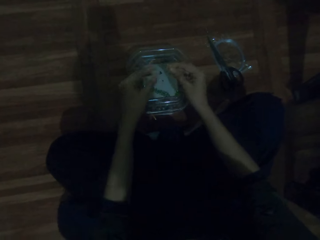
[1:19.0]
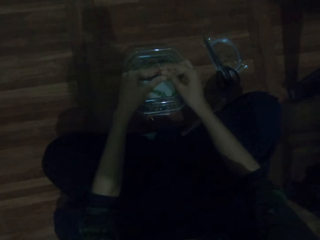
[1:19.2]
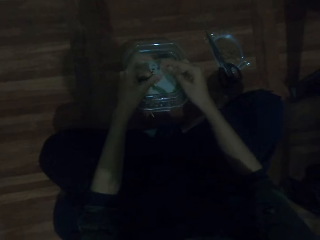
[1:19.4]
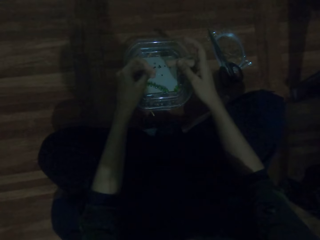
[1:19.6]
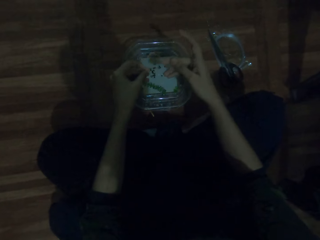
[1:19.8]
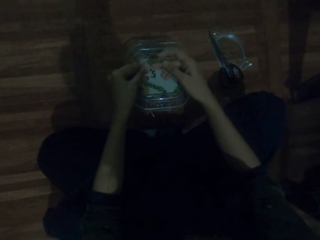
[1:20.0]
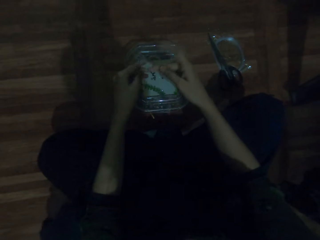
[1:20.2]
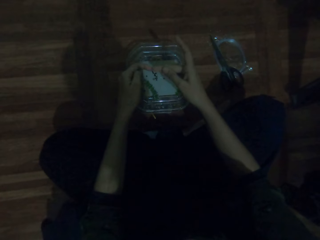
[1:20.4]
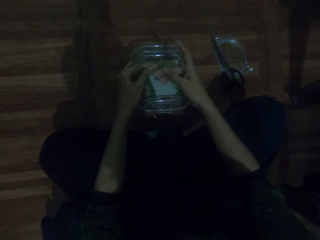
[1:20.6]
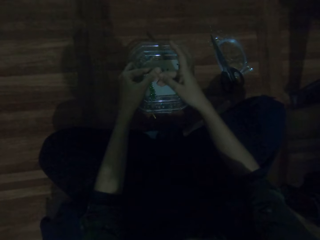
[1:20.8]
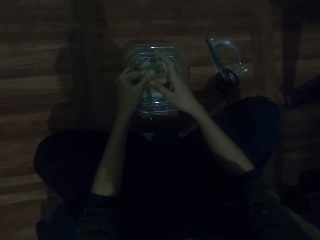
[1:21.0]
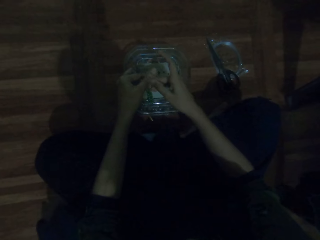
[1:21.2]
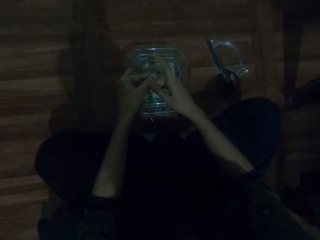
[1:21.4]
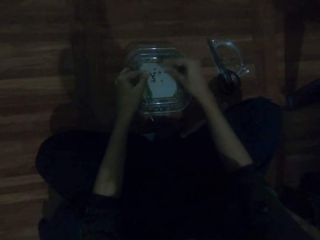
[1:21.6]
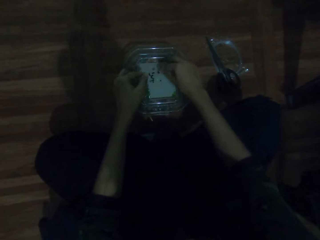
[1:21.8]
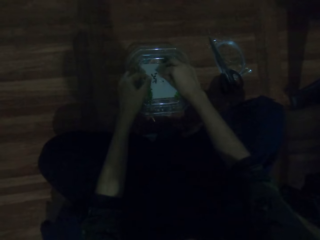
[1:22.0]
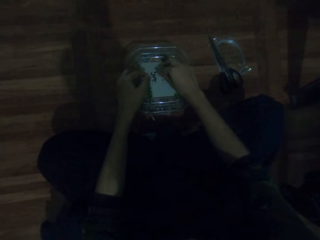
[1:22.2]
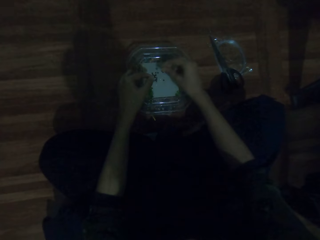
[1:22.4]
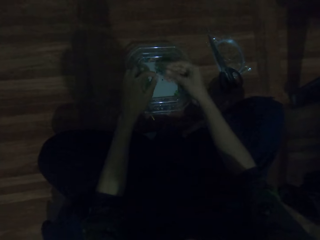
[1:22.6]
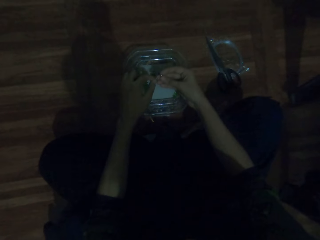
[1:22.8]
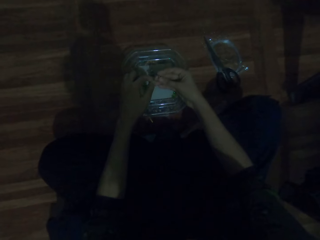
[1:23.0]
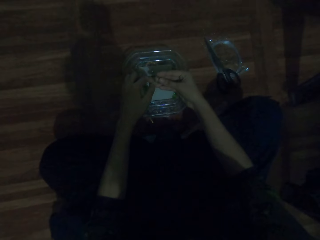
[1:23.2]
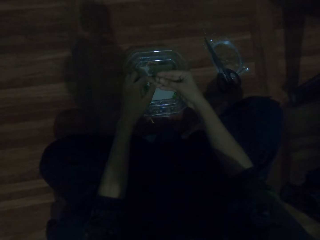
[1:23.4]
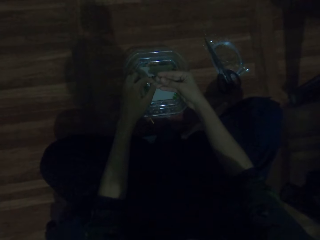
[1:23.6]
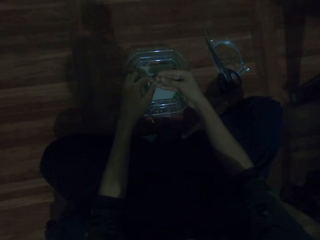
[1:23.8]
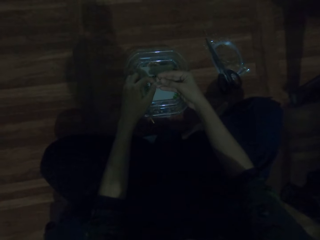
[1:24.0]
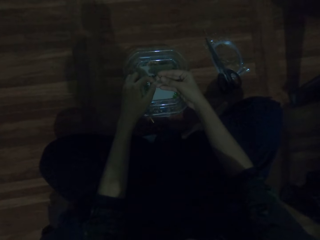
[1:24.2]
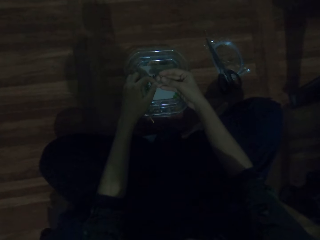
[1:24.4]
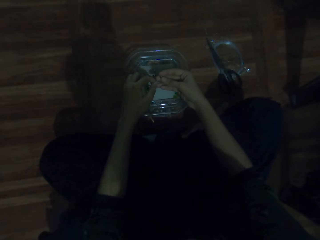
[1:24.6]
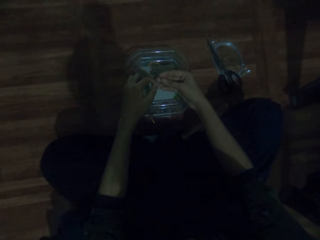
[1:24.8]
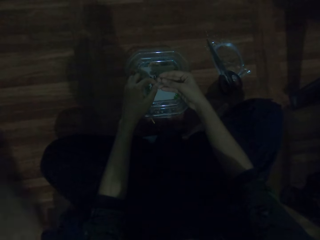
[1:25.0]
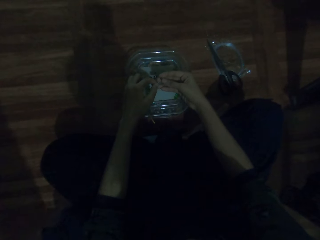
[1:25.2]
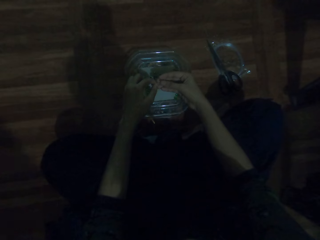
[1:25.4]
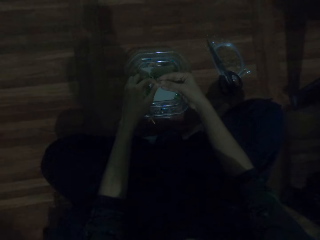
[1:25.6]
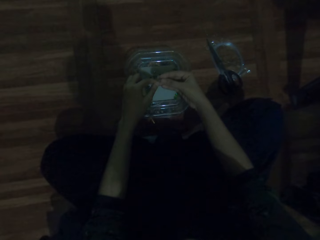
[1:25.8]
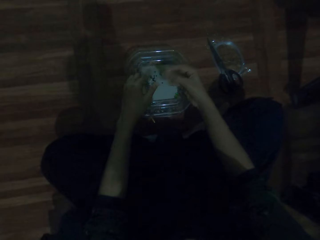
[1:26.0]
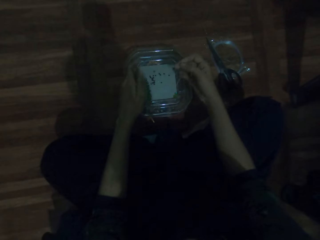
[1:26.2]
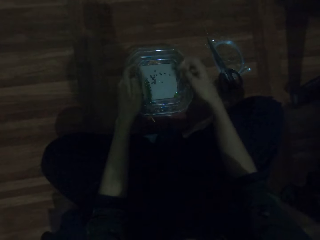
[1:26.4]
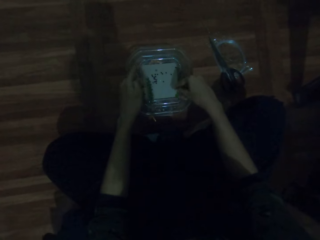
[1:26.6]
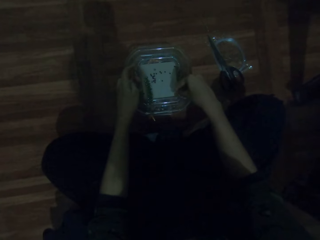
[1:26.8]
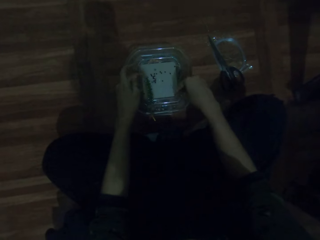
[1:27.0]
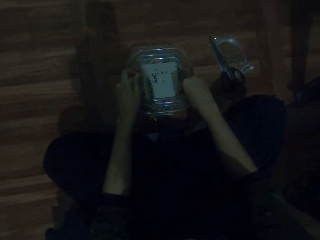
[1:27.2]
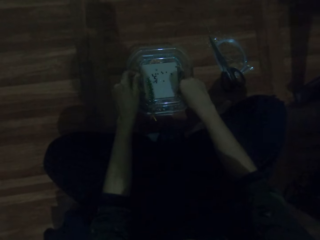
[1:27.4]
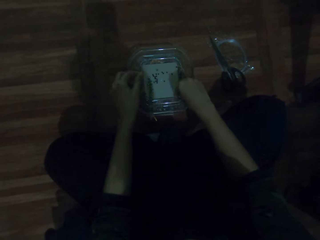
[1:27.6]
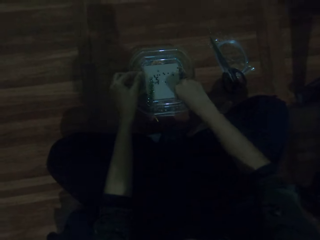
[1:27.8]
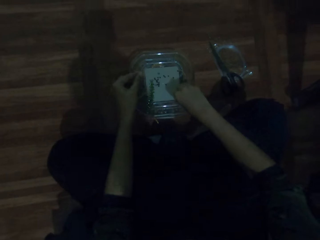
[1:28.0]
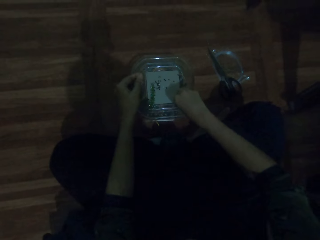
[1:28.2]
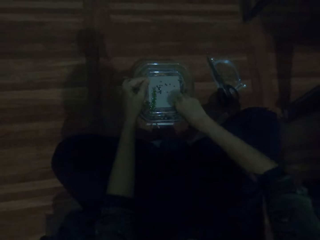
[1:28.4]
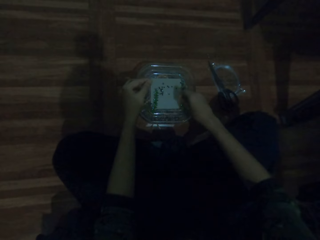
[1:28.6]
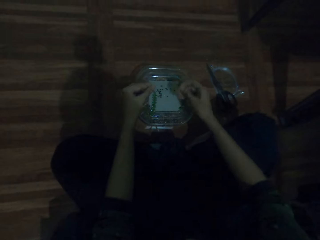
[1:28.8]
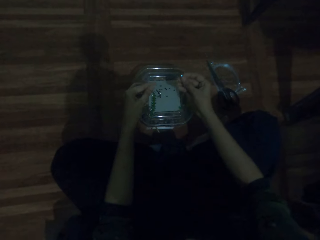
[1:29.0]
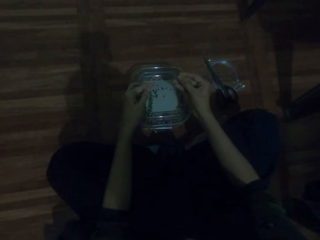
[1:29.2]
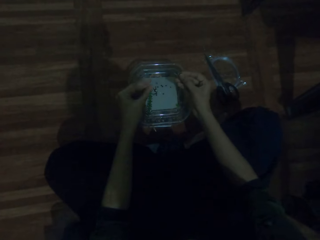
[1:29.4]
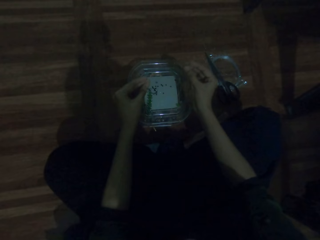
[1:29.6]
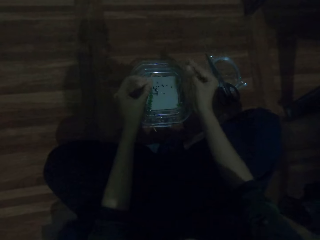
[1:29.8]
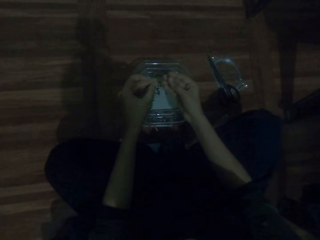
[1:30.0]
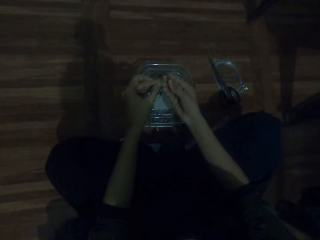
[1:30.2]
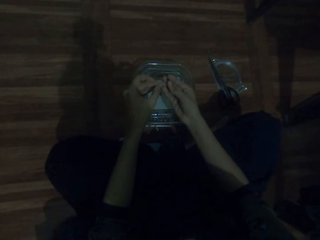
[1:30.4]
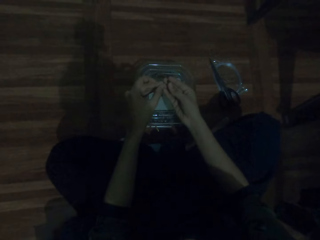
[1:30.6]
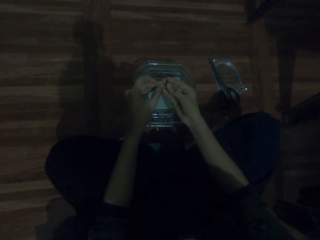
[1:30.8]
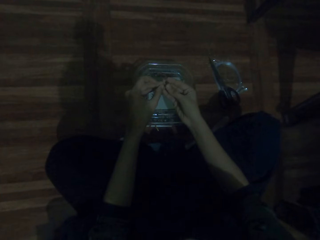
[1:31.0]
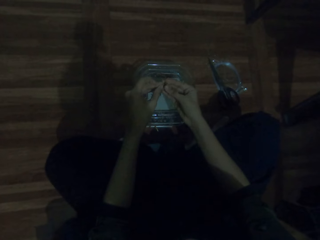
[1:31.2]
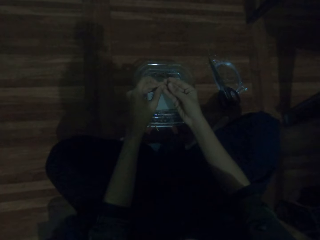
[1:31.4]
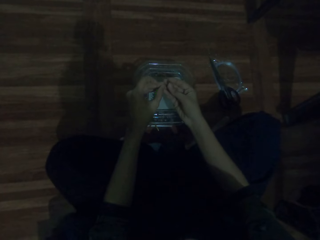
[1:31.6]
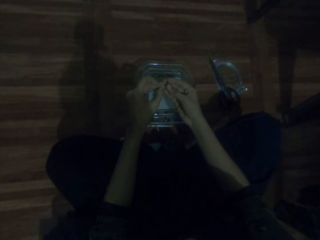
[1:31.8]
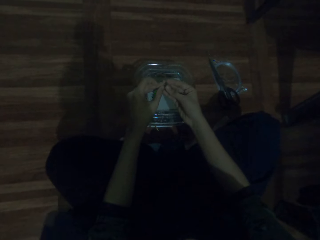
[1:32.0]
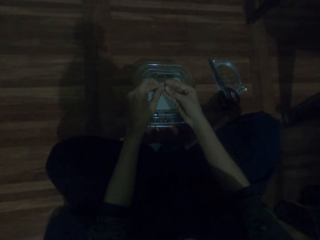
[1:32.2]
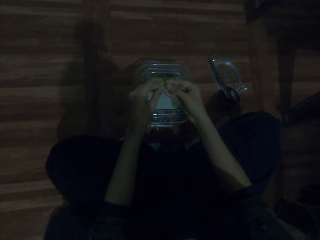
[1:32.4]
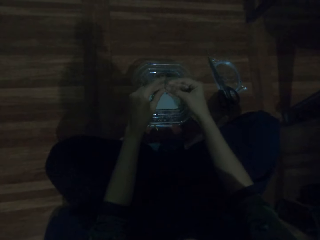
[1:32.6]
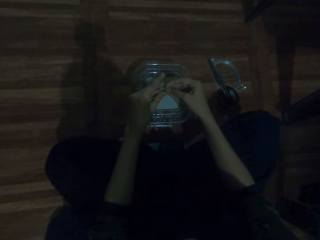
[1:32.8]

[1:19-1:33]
The camera wearer picks the beads from the tin. They put the beads on the beading wire or thread. They pick the beads from the tin and put the beads on the beading wire.

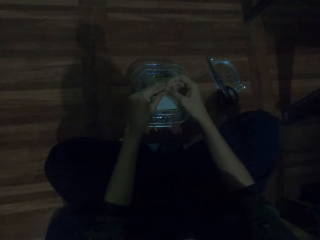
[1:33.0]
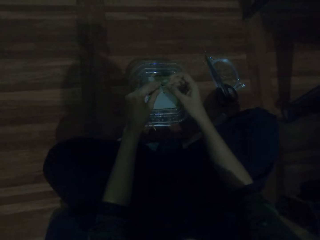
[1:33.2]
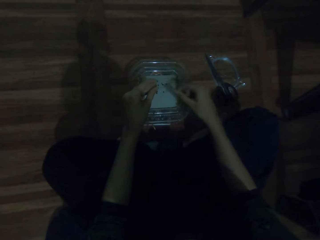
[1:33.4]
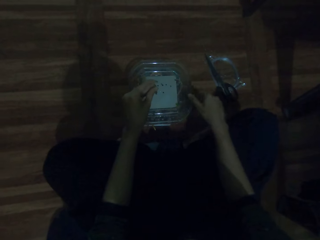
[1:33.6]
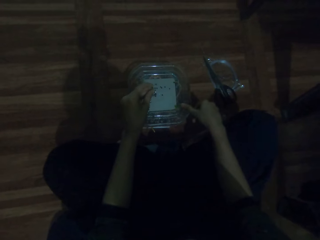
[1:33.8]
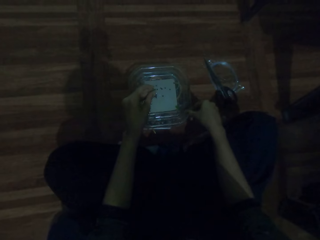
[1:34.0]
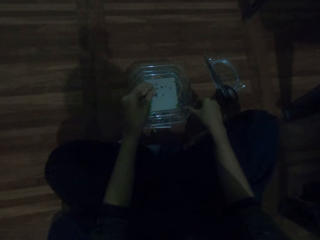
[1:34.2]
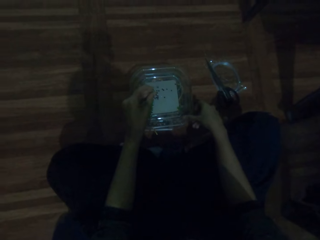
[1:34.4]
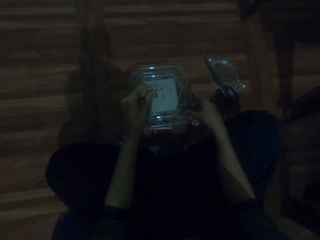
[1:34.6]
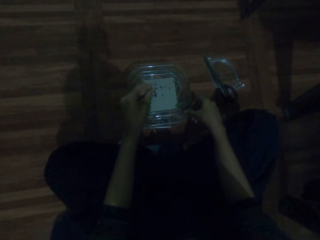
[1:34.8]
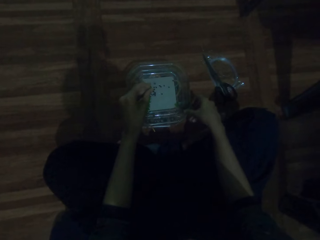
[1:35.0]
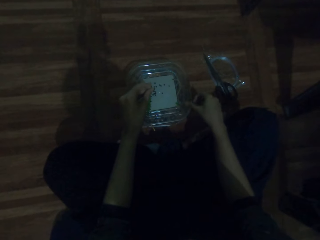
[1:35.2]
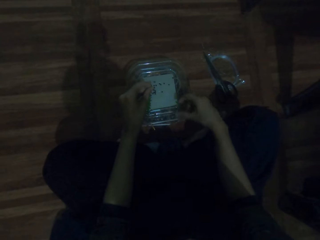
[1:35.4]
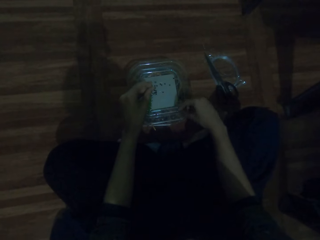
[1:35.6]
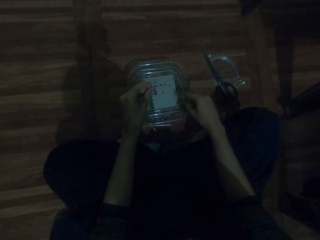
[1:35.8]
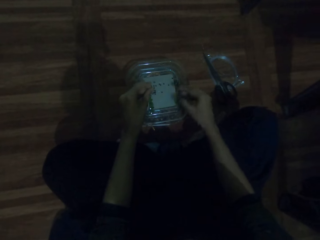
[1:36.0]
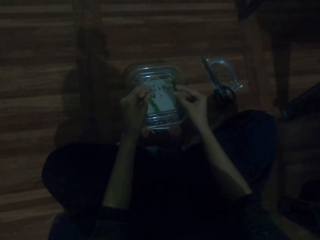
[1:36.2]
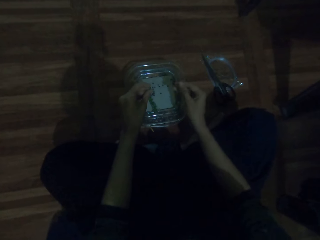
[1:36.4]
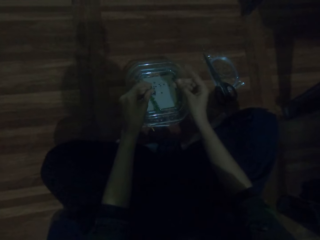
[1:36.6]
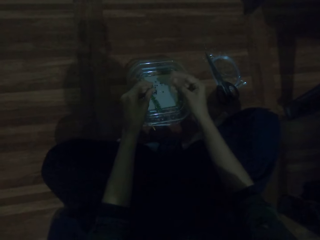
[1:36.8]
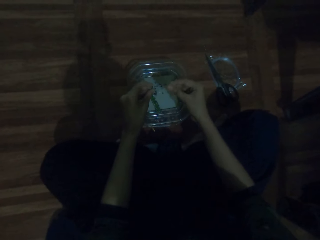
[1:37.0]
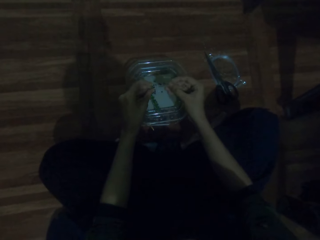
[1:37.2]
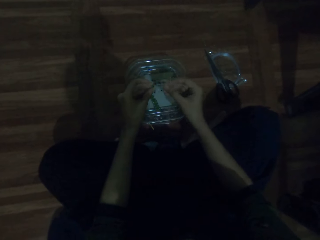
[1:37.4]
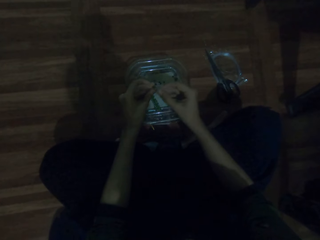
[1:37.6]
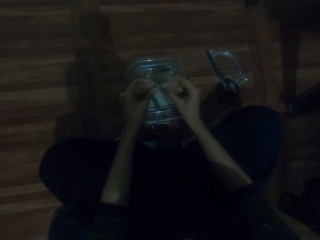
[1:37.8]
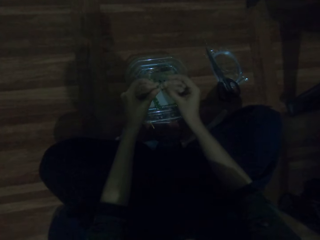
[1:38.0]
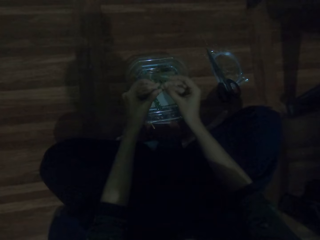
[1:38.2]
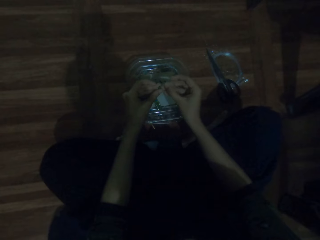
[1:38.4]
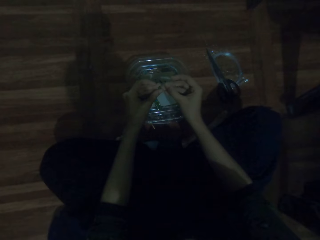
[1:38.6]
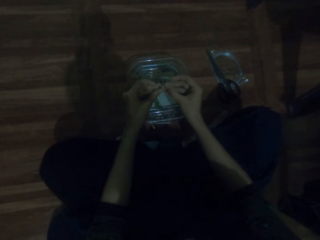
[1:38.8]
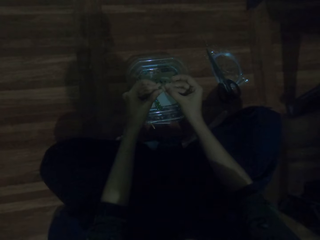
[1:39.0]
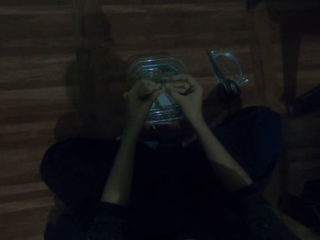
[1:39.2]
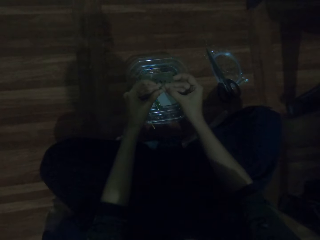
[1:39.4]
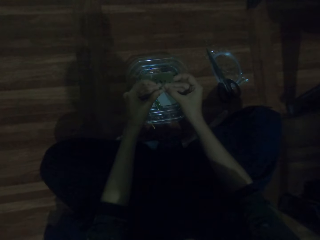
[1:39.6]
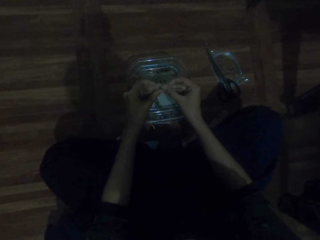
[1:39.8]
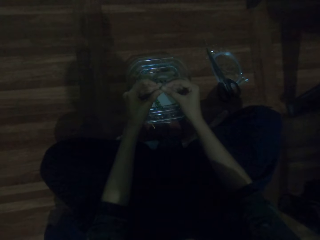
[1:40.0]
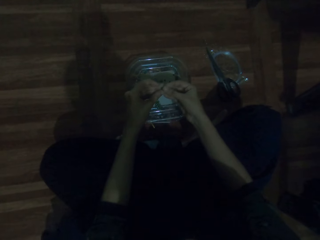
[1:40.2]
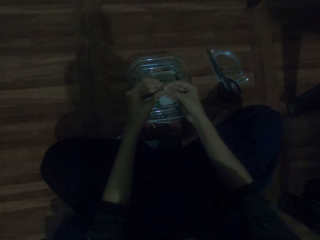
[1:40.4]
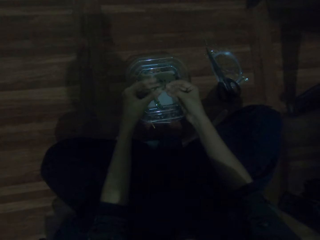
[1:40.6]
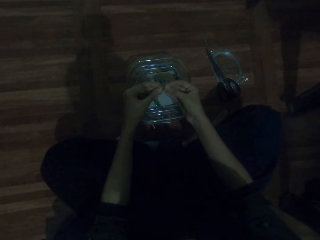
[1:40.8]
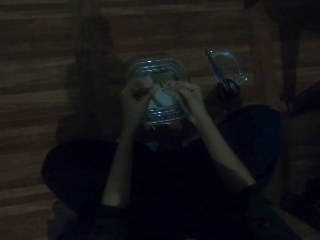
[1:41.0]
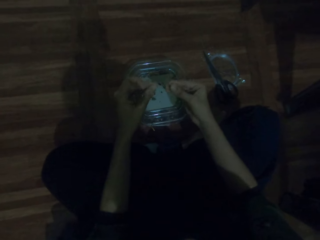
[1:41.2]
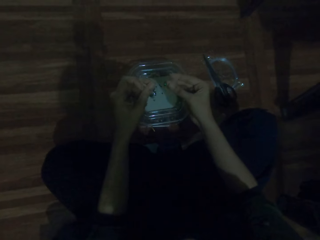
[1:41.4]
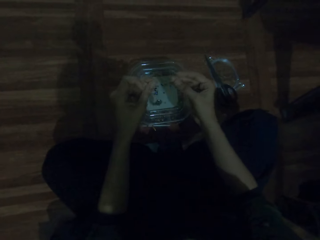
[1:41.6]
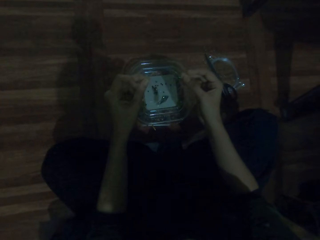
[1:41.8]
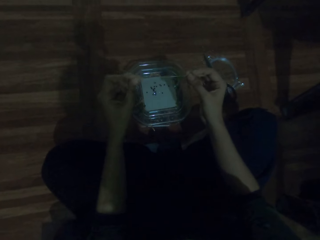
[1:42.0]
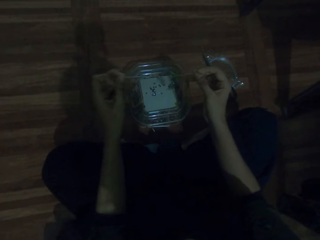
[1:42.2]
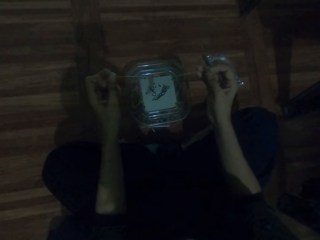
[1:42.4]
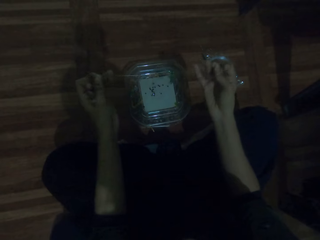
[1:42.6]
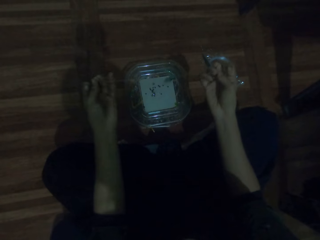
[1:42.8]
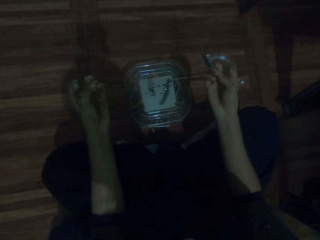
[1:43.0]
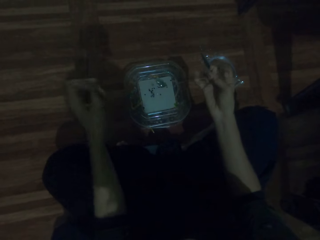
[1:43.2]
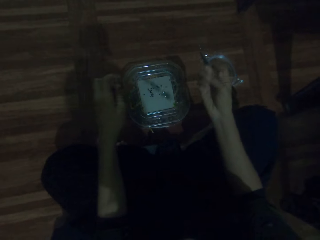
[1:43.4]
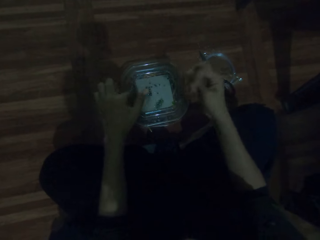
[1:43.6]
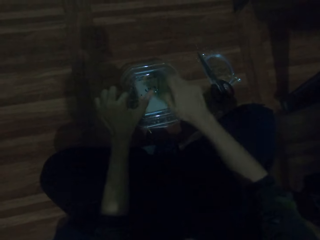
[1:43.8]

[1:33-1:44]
The camera wearer picks up a thread. They pick the beads from the tin and put the beads on the beading wire. They adjust the thread and pull the beading wire.
